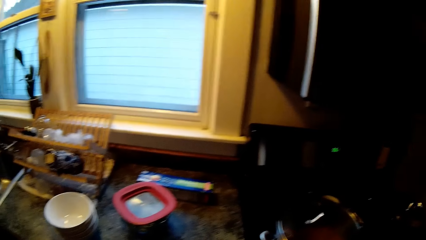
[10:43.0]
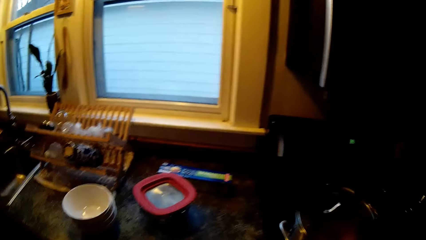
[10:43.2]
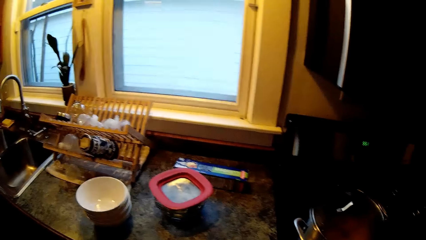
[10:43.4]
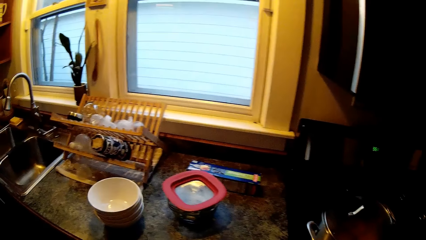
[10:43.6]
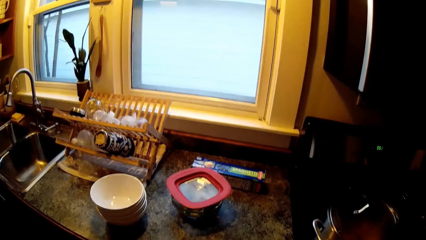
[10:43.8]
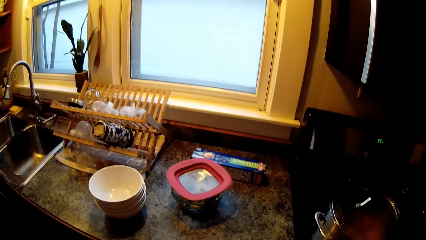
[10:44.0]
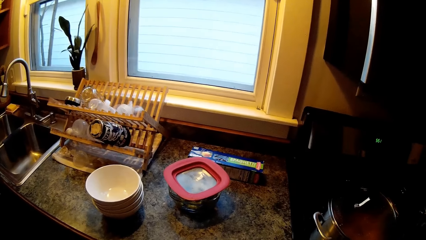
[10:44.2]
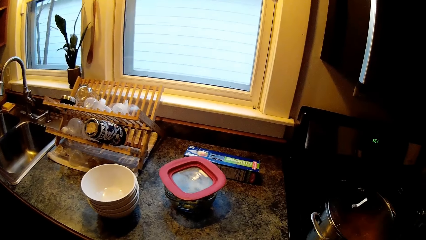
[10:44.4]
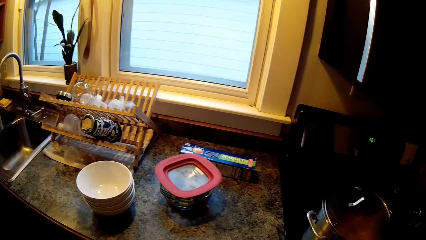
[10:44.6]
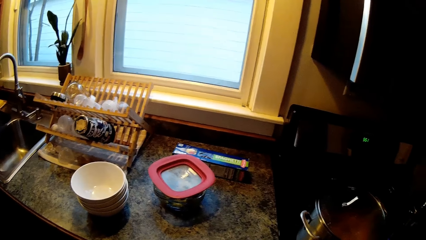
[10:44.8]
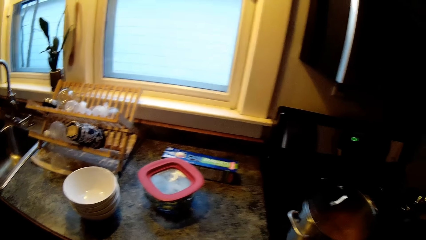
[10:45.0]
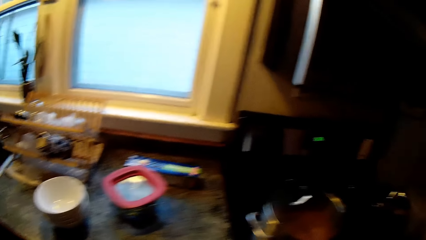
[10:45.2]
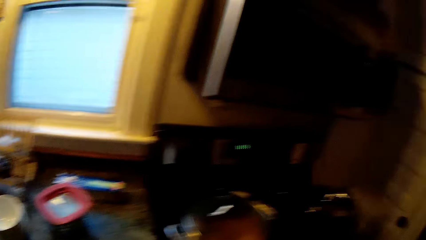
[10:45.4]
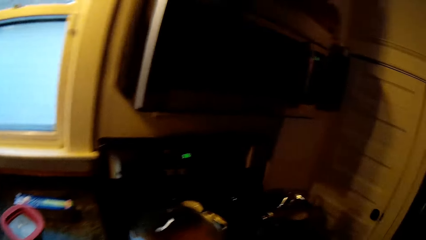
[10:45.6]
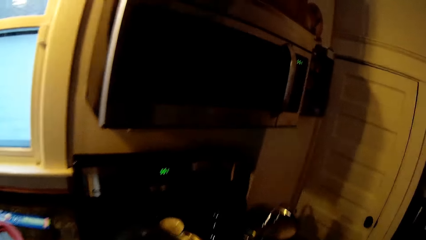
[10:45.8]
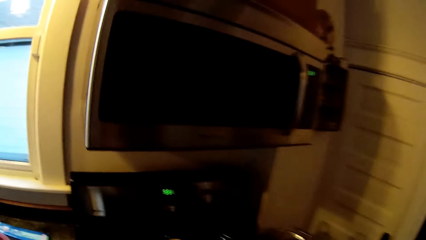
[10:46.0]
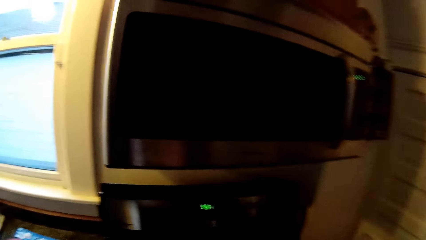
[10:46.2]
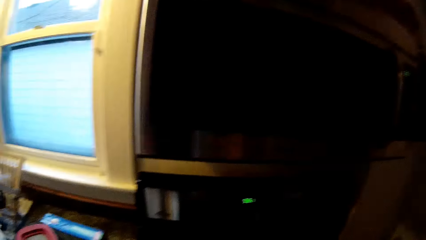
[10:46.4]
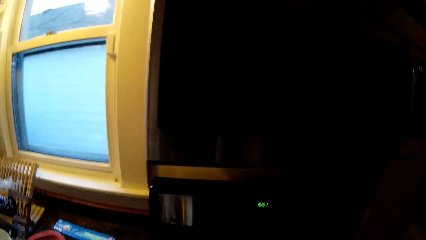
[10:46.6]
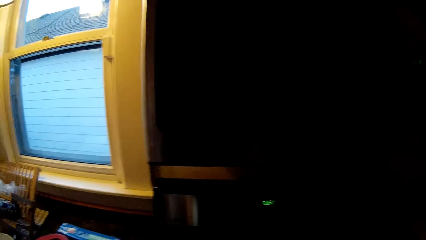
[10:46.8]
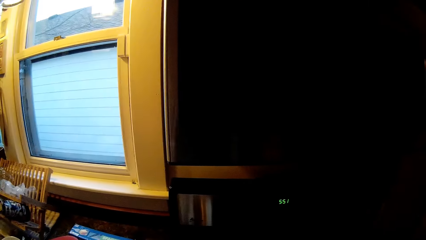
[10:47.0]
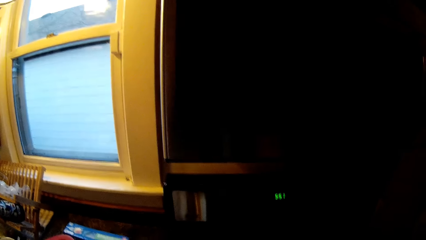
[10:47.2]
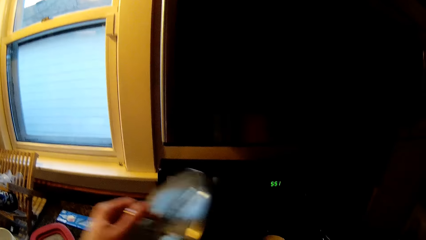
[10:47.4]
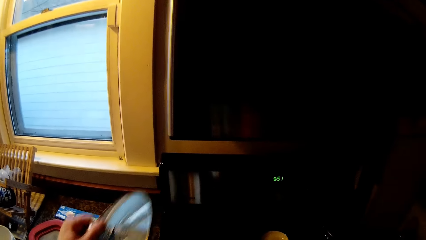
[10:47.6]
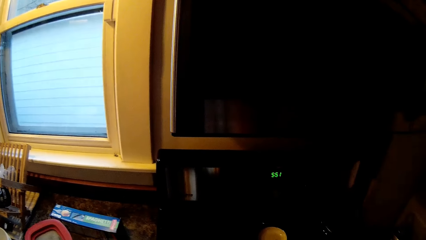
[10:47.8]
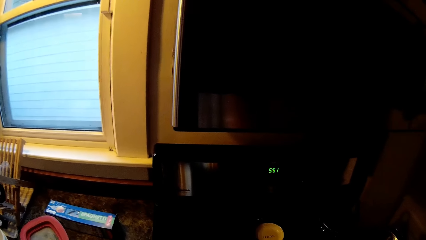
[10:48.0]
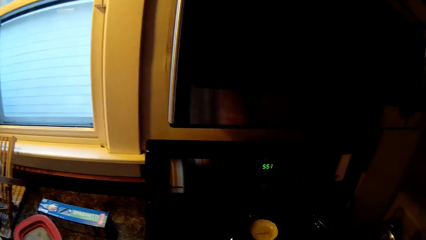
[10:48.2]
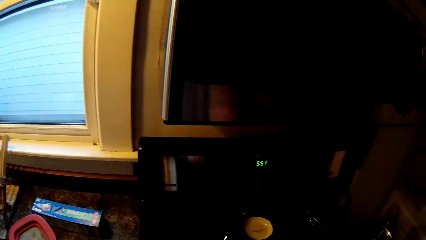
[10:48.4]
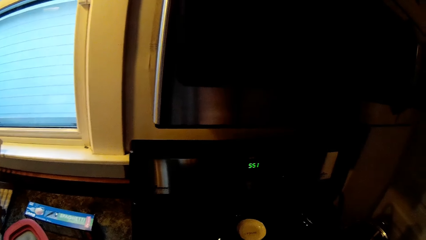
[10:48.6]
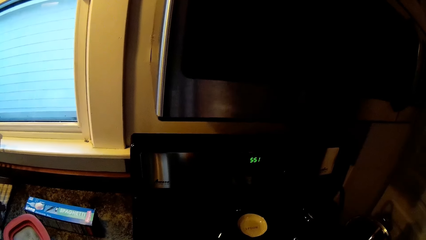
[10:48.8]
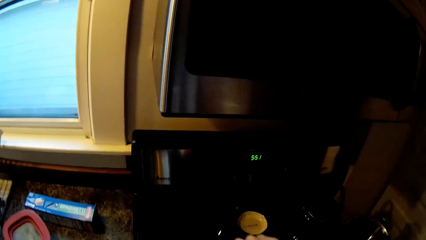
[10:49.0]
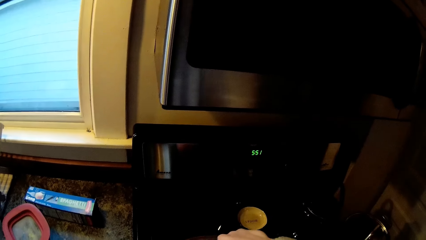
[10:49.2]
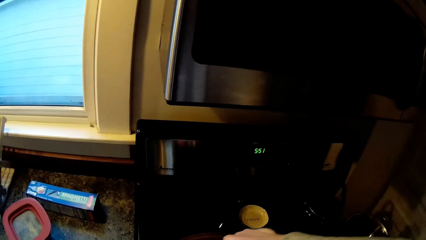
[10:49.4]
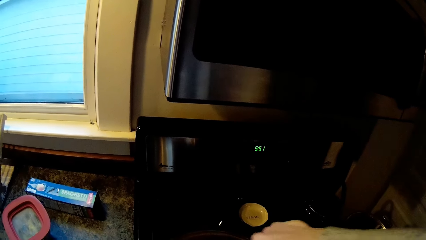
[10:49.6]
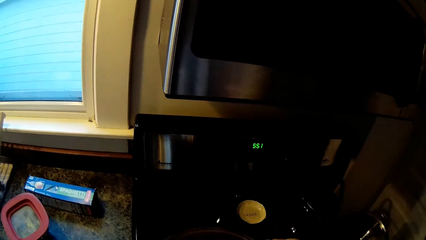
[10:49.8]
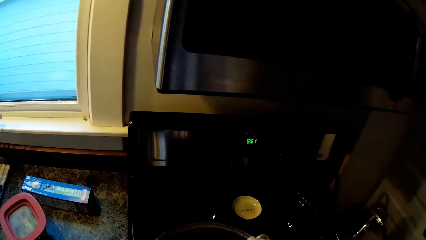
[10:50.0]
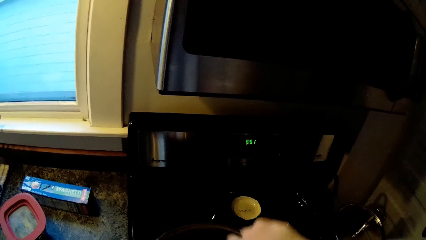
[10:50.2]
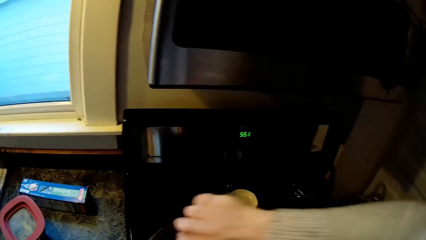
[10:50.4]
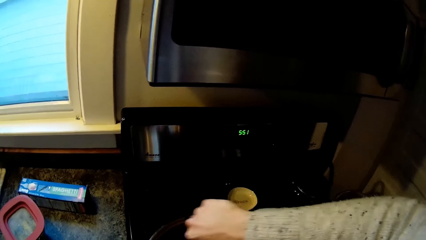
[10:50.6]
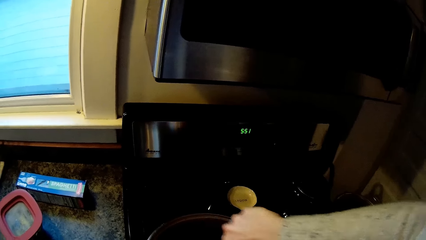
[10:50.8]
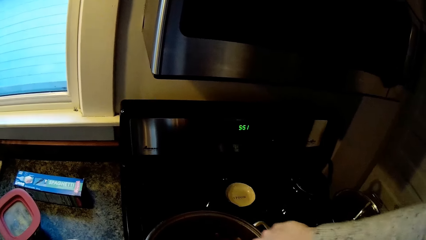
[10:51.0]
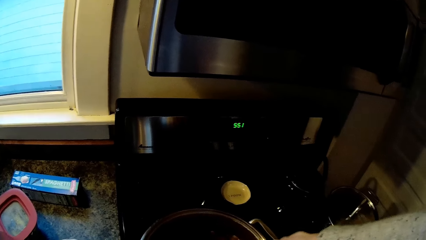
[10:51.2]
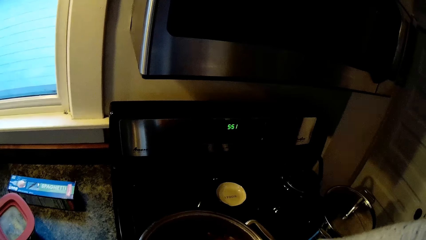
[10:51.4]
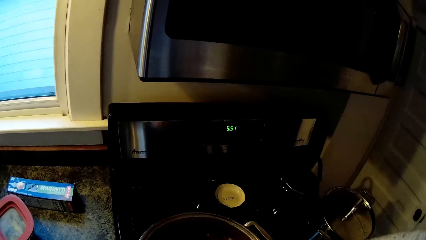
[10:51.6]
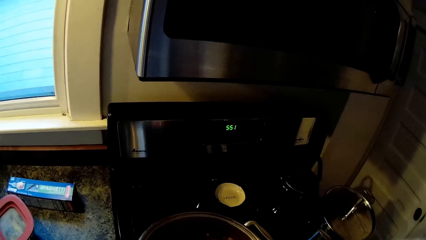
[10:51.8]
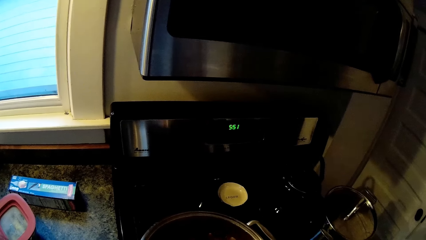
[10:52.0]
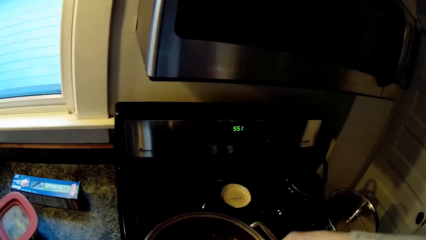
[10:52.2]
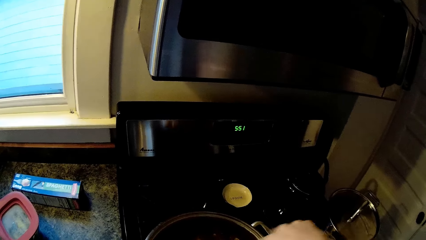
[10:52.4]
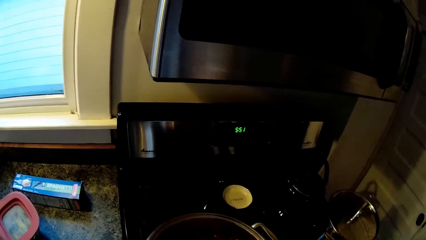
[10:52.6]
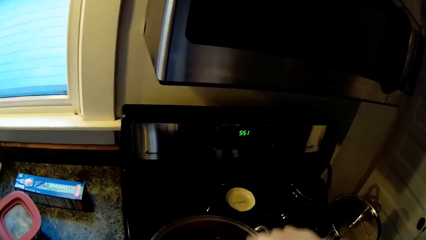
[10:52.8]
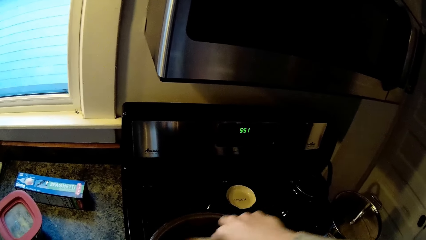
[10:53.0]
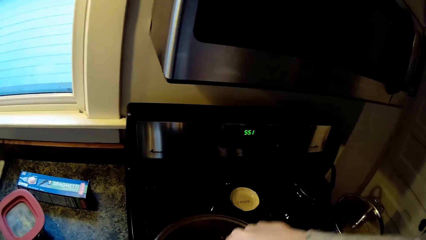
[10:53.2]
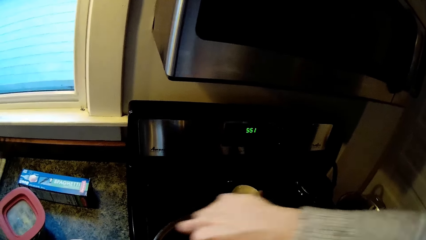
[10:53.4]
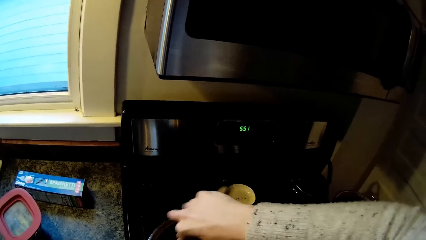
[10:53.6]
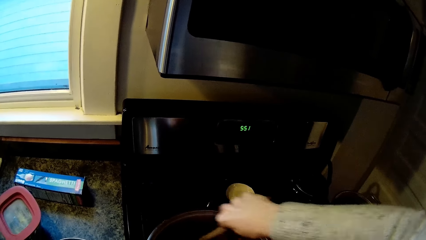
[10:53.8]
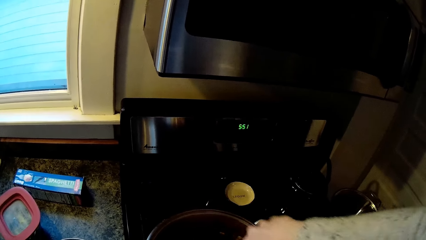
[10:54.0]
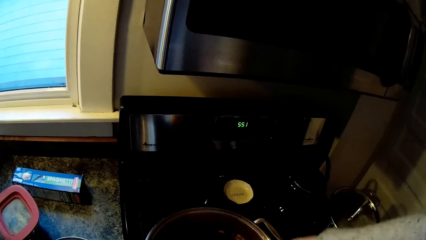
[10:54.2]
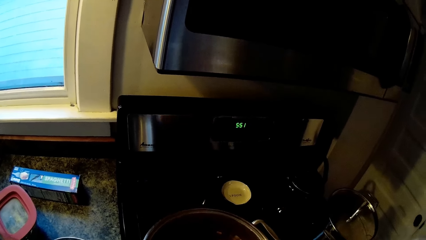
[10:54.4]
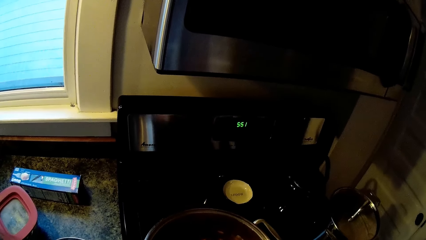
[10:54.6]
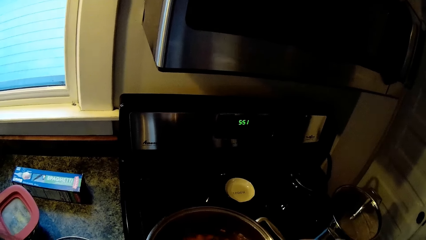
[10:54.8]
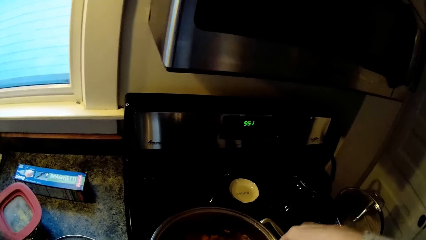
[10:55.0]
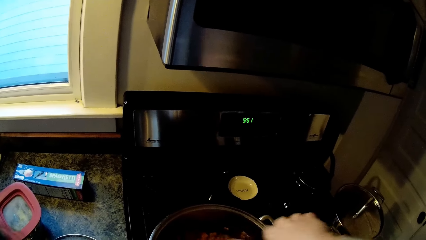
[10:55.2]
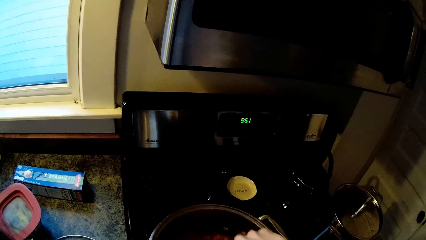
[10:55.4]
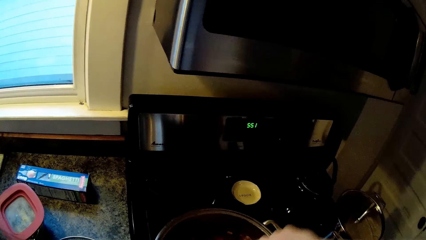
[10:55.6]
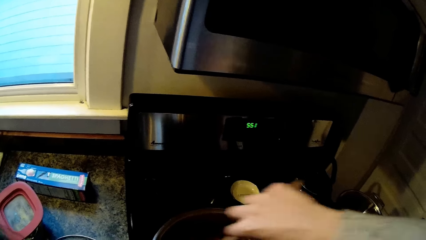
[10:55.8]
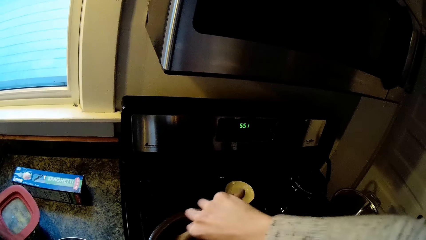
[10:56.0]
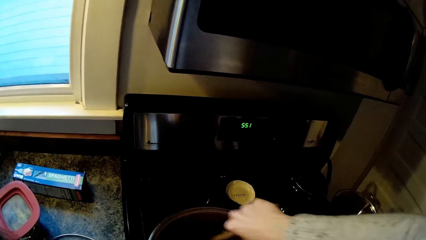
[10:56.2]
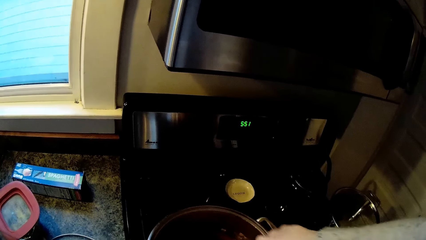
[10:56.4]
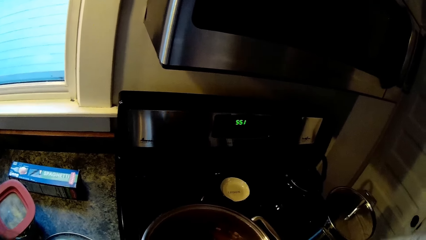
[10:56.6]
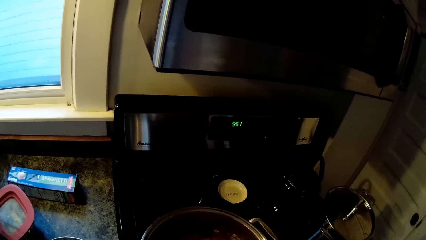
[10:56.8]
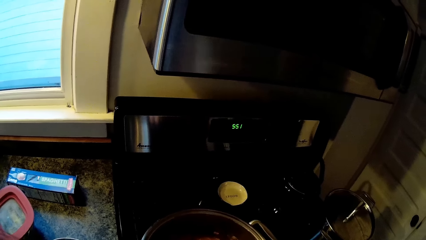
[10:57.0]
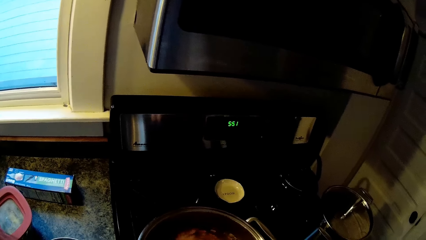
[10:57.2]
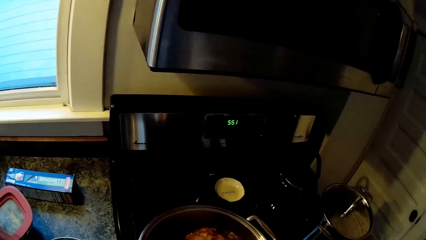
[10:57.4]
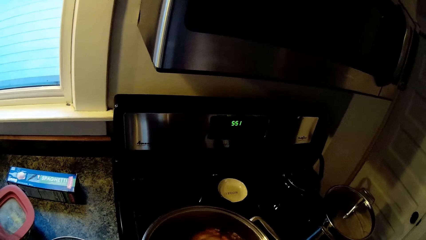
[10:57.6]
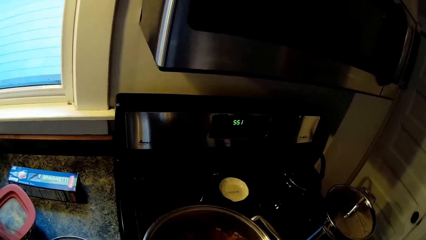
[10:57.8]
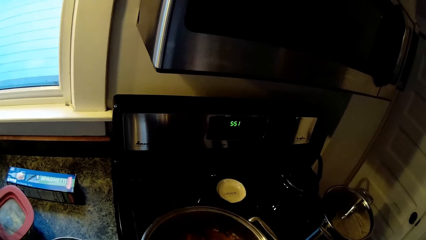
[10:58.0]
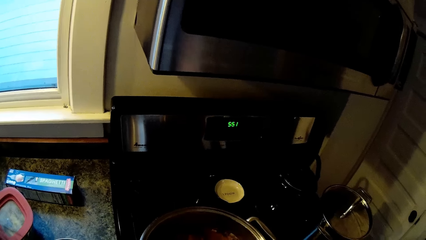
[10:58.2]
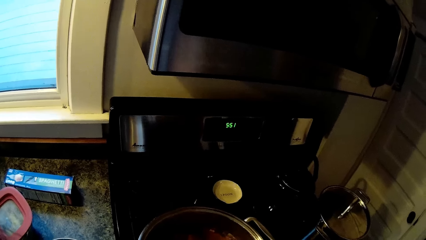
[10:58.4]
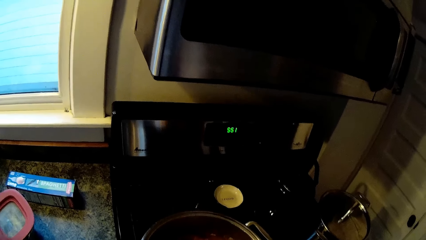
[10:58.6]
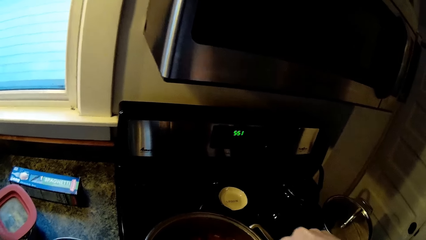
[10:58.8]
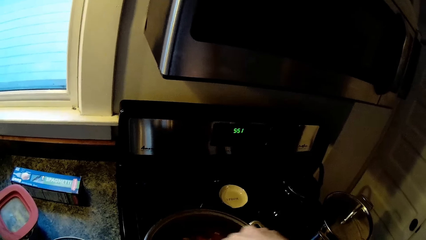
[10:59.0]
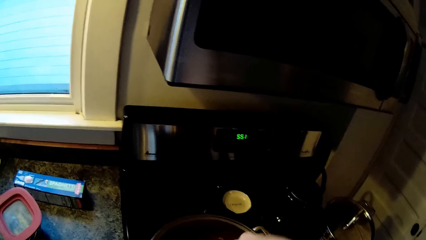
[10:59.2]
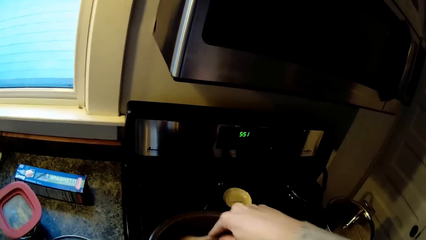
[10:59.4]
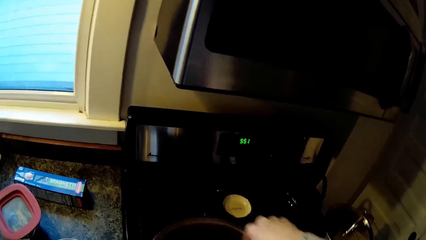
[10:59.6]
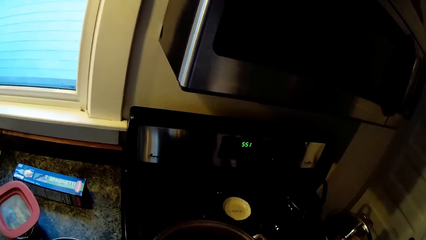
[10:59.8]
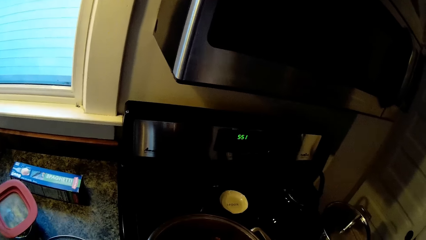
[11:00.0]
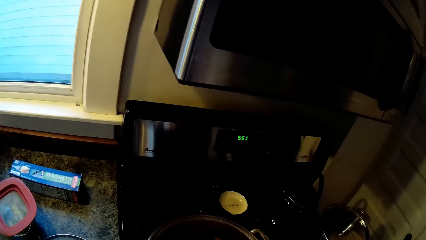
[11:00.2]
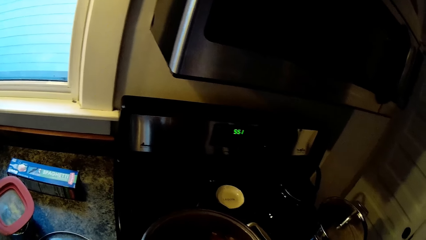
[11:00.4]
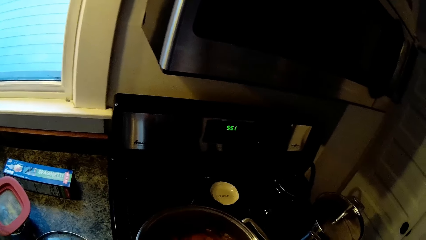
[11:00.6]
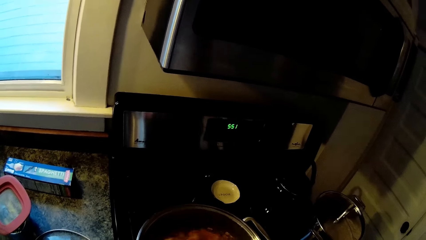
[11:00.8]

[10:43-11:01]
The camera wearer opens the cover of a cooking pot with her left hand. She stirs food in the cooking pot with a wooden spoon in her right hand.
